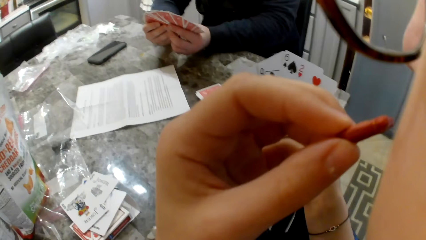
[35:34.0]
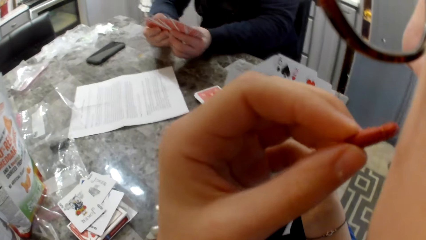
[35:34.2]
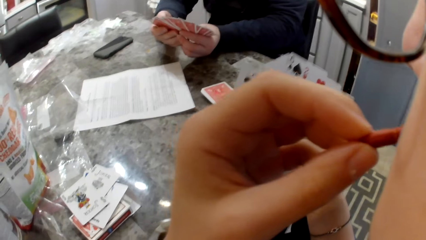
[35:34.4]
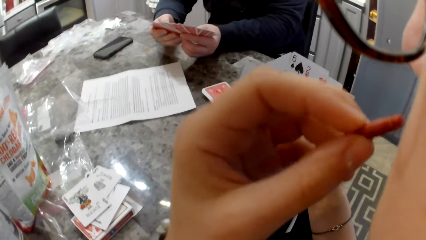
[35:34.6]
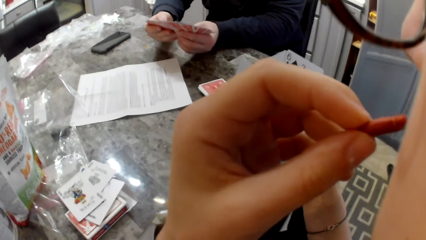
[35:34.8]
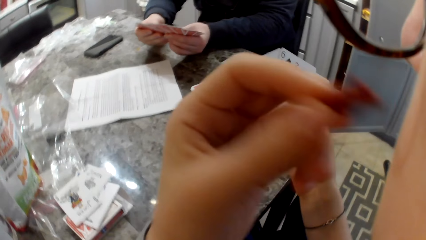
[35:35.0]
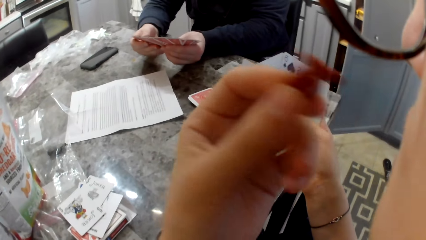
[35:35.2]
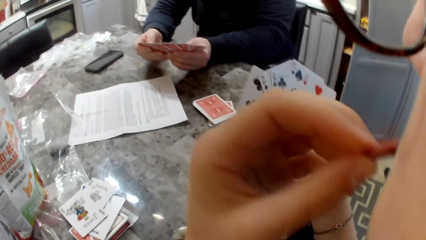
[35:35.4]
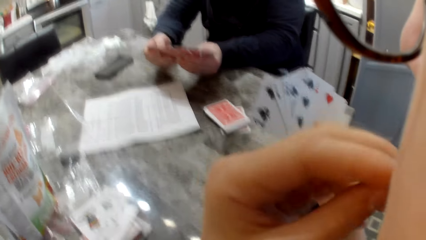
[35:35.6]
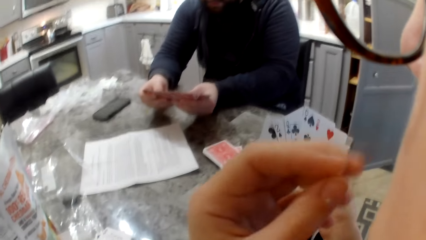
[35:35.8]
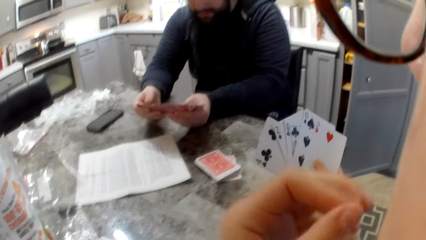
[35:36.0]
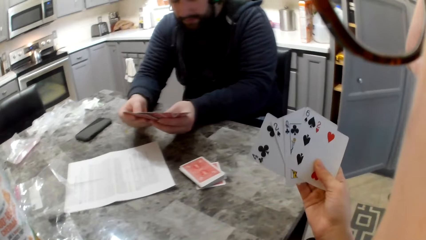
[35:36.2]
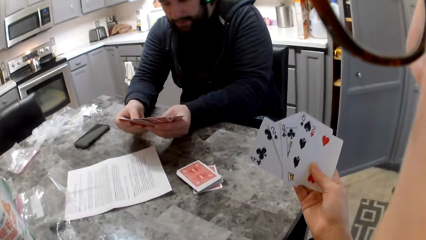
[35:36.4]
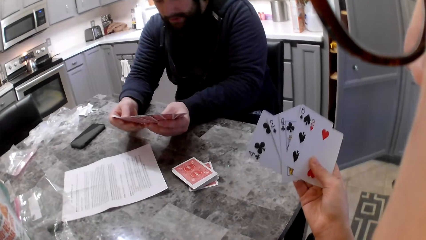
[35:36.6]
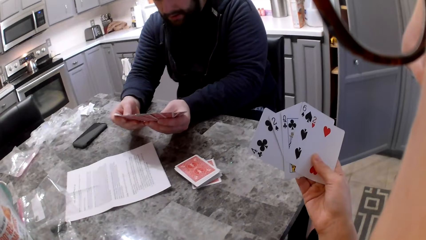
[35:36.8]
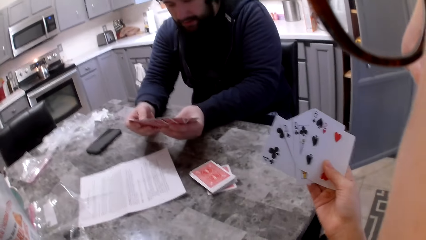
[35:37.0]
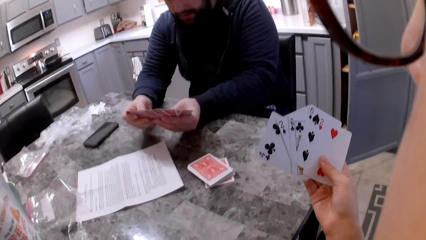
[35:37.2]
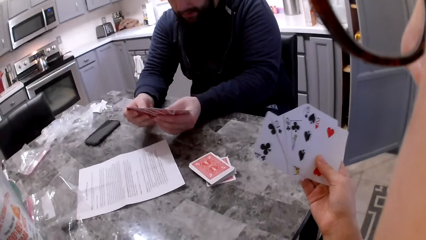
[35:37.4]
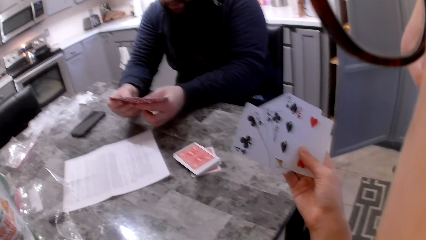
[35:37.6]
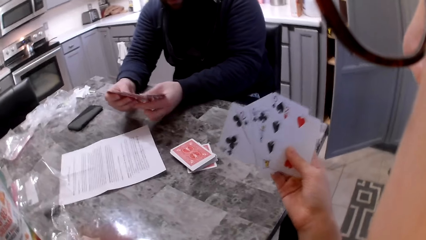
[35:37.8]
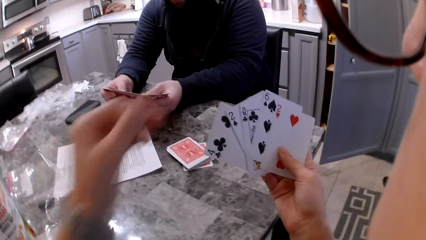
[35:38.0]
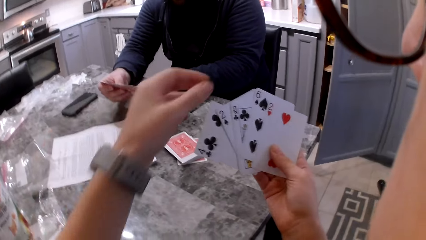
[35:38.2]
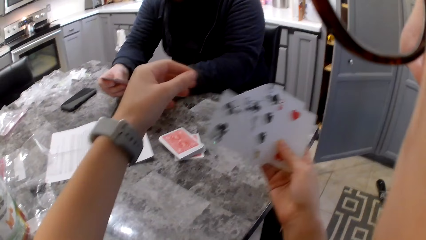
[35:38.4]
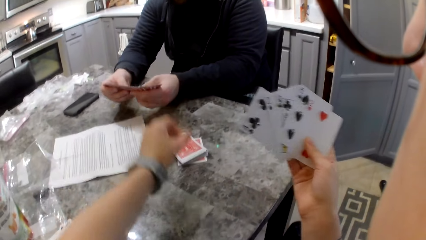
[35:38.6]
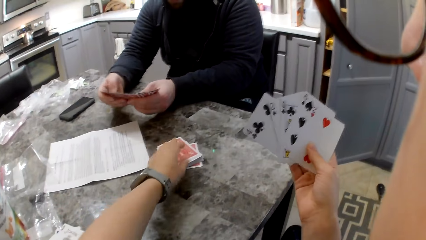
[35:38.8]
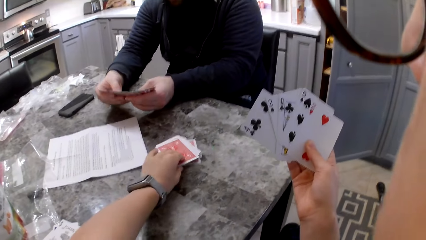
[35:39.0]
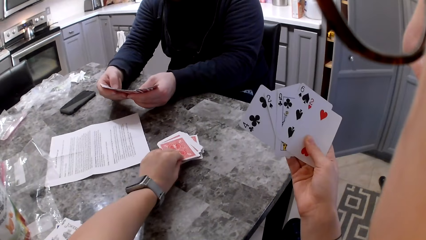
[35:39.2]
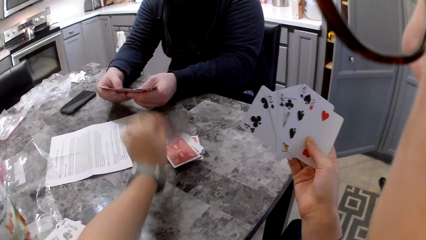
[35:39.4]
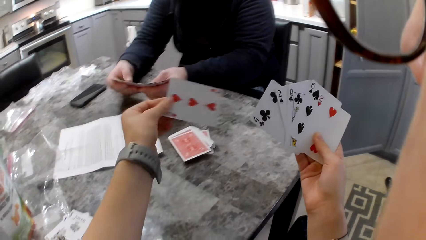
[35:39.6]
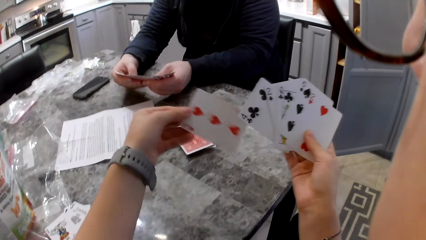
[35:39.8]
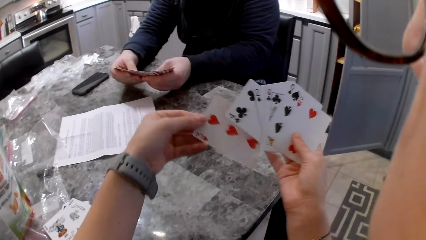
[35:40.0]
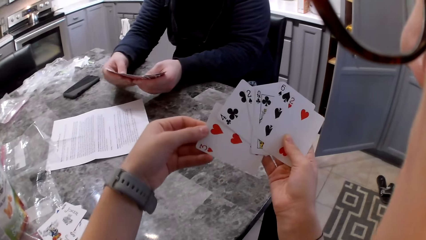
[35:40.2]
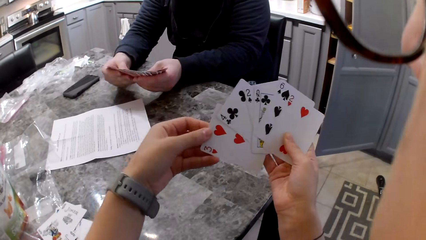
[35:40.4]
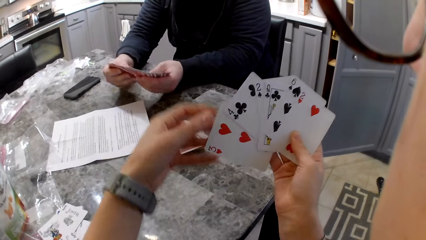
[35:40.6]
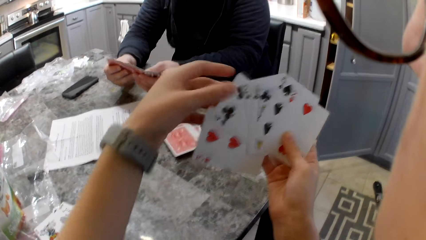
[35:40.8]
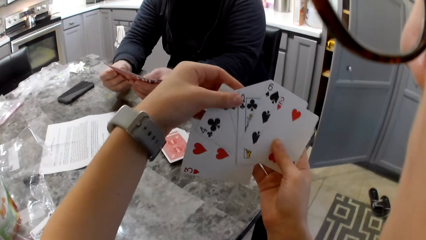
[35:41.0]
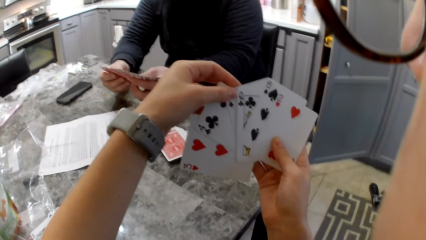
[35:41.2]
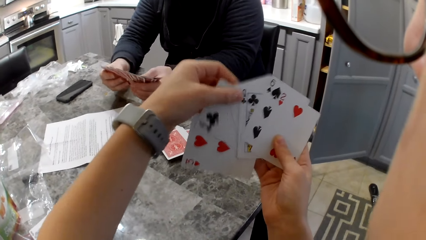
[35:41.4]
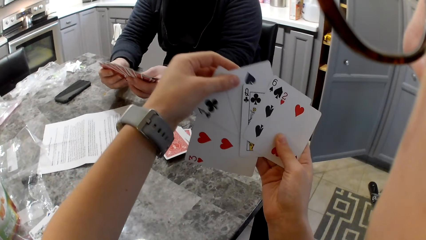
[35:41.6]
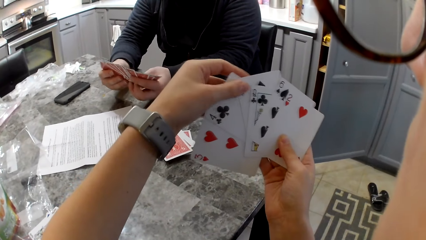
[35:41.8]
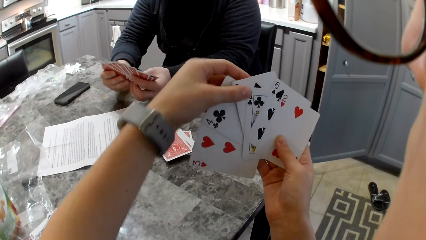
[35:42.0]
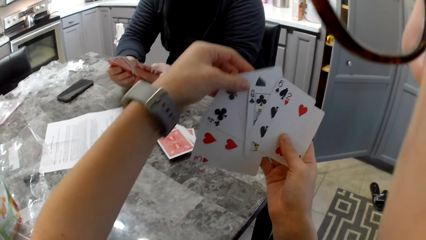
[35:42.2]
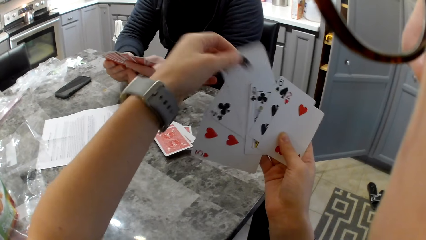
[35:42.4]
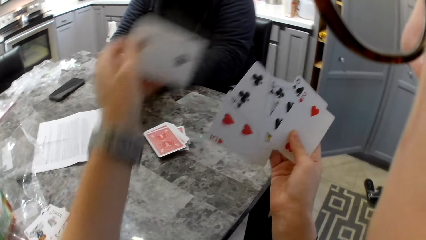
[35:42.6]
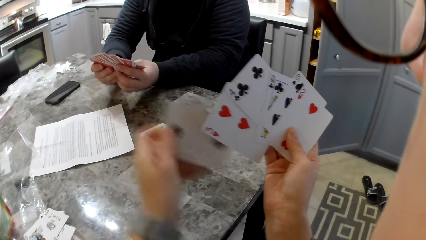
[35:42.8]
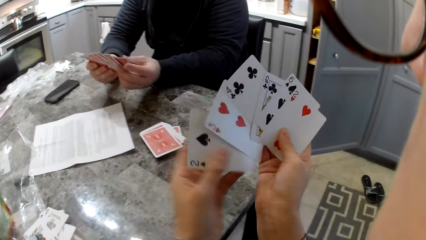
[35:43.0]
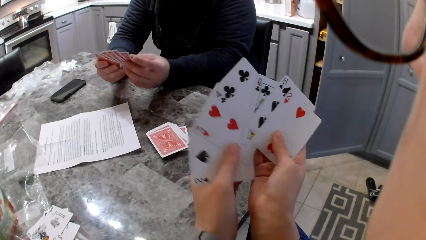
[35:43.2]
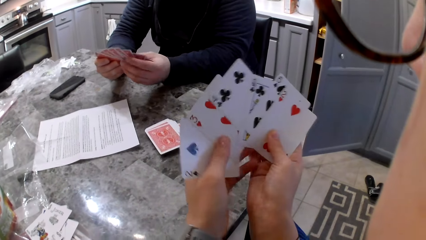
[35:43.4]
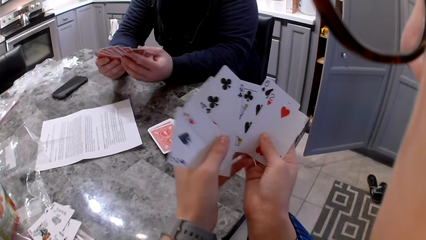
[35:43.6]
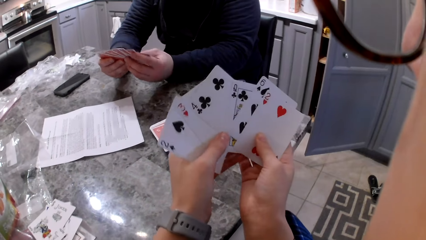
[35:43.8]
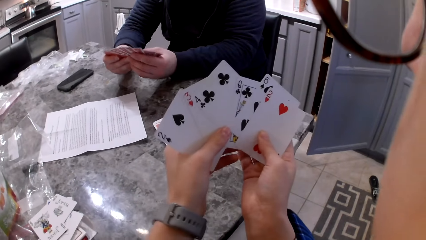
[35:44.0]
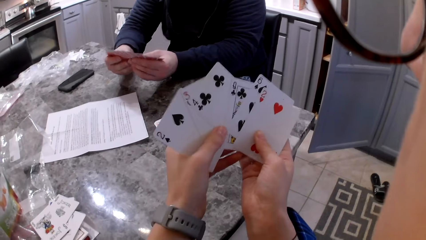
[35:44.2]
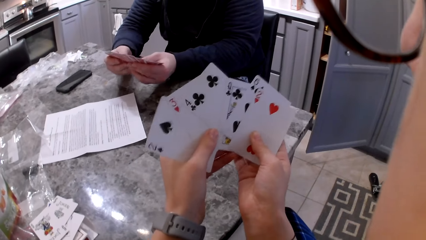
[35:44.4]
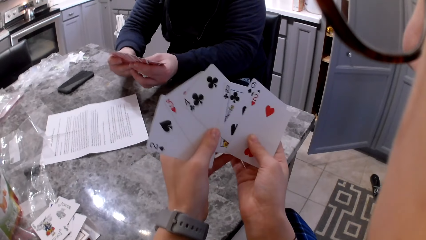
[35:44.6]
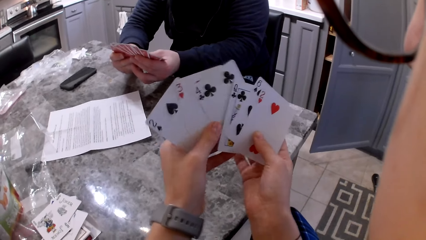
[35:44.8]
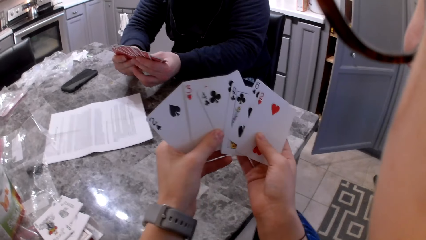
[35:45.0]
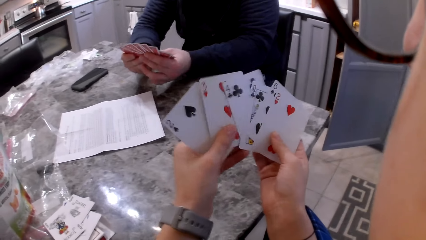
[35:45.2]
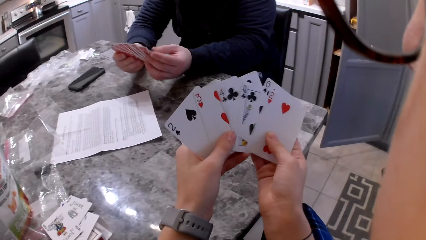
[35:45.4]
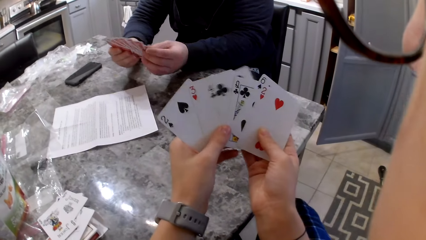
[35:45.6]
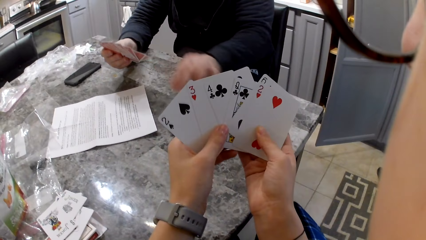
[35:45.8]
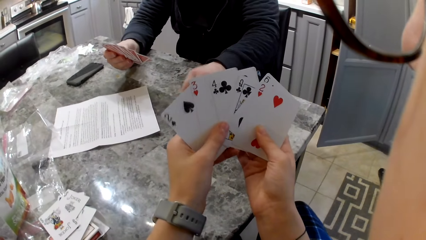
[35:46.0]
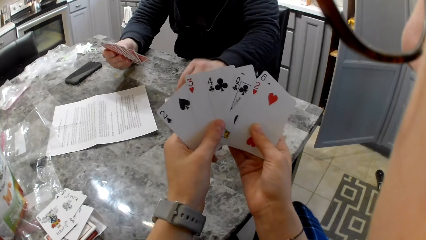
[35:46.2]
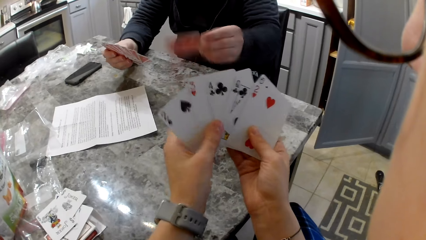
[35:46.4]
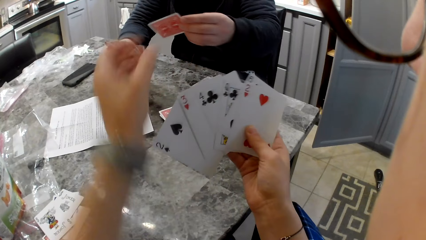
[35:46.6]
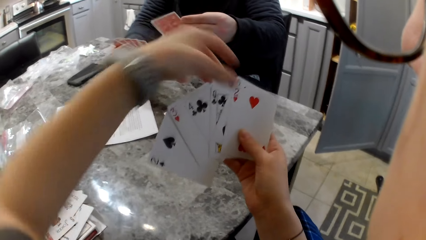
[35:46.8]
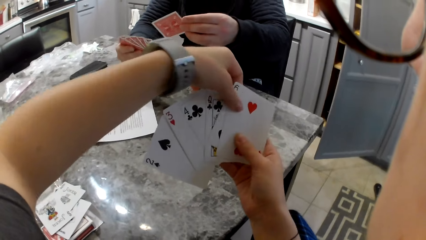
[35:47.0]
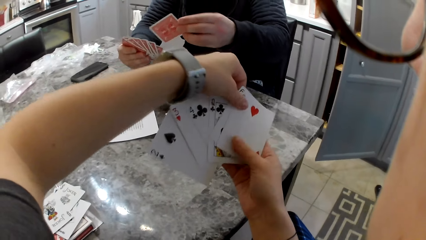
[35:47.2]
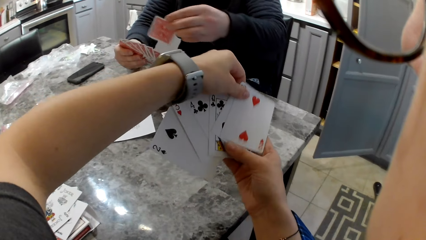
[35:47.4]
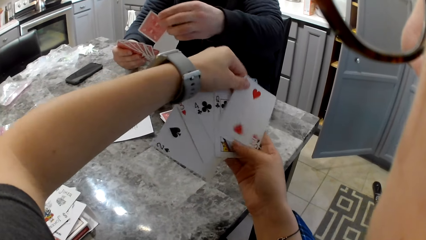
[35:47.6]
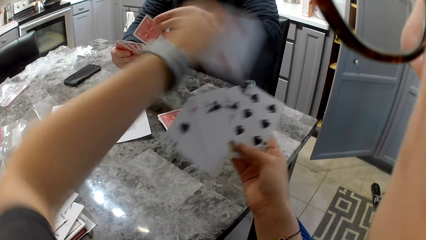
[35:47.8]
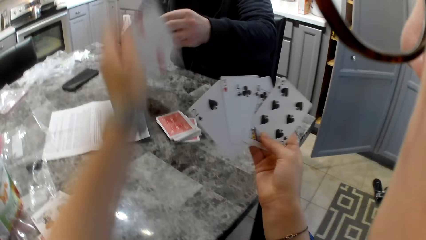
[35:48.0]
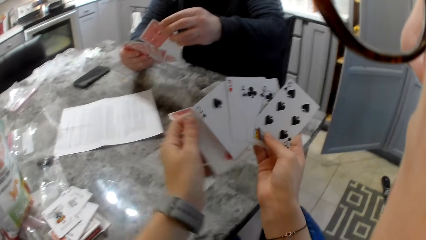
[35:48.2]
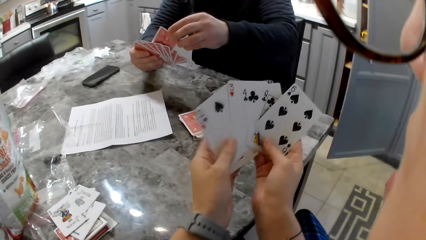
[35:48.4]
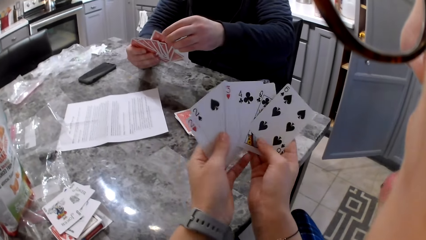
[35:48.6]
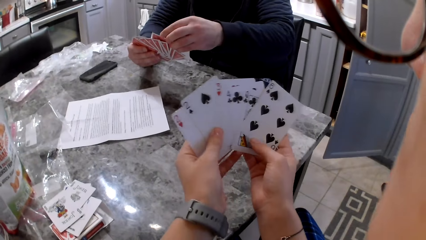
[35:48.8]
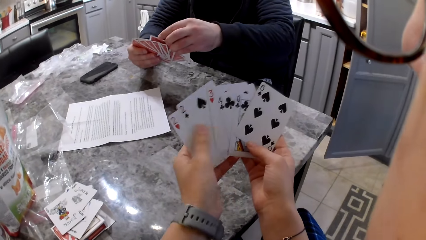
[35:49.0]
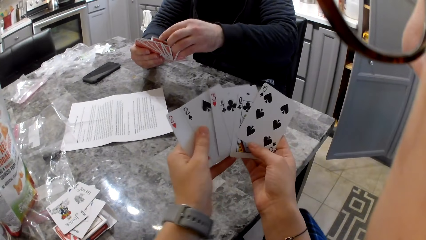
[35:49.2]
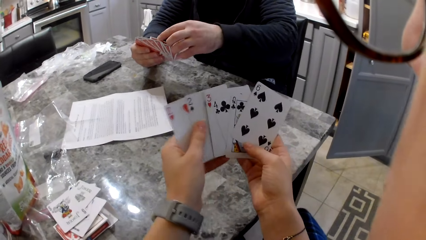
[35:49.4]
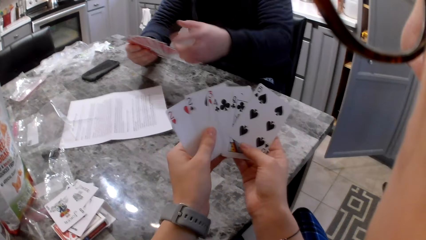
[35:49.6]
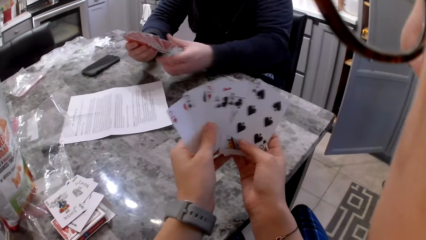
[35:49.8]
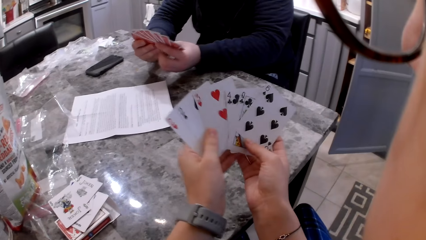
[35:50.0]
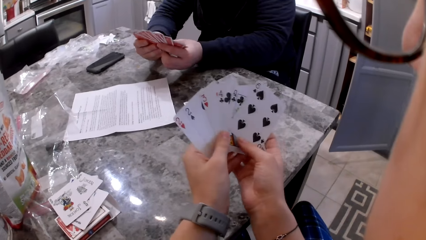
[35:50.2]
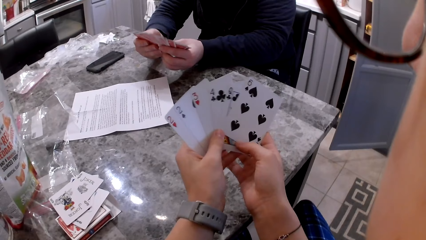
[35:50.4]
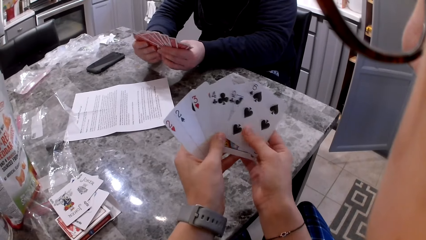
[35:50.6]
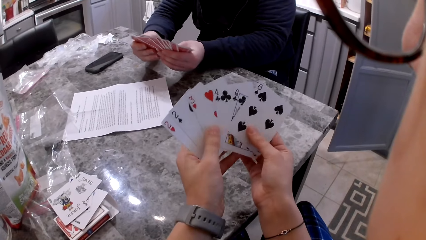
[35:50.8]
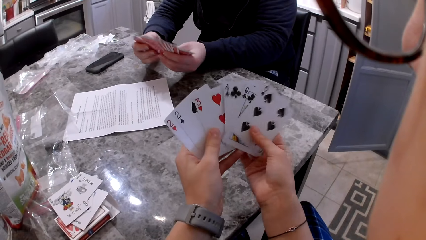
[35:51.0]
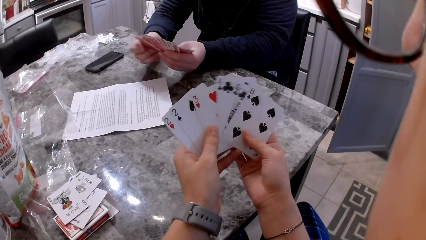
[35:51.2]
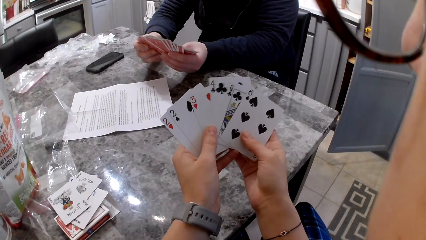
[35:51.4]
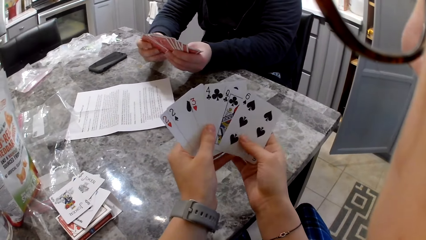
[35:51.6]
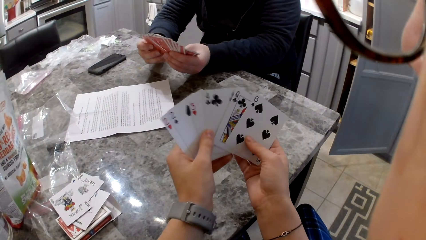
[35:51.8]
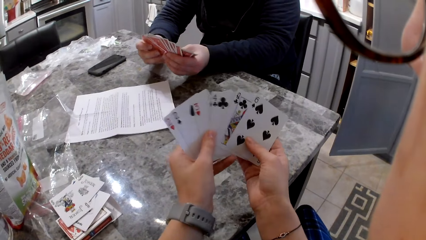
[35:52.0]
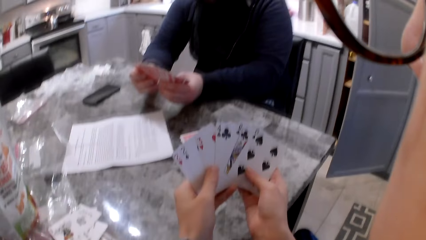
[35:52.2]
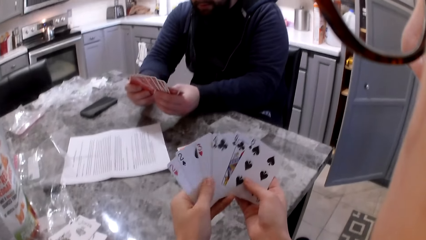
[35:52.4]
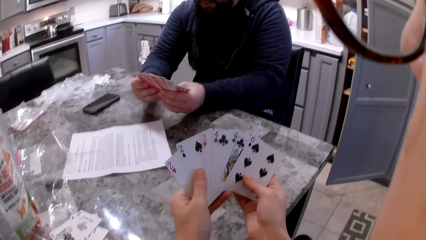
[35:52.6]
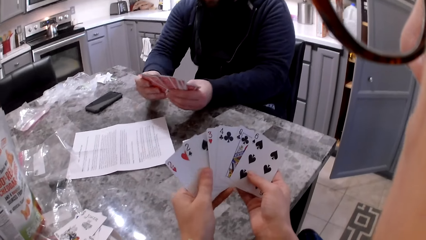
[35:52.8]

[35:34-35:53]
The camera wearer bites a cracker piece. A man shuffles cards in his hands. The camera wearer picks up a card from the cards on the counter with her left hand. She adds the card to her cards. She shuffles cards in her hands. The man shuffles cards in his hands. He picks up a card from the table with his left hand. The camera wearer shuffles cards in her hands. The man adds the card to his cards. He shuffles cards in his hands.
